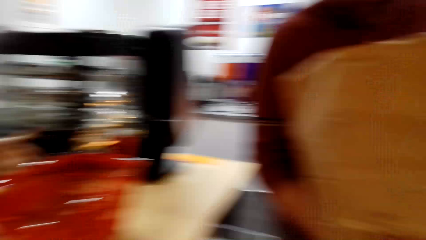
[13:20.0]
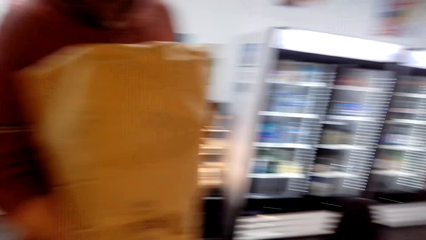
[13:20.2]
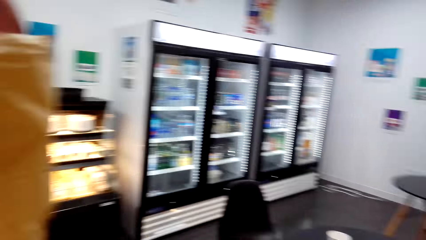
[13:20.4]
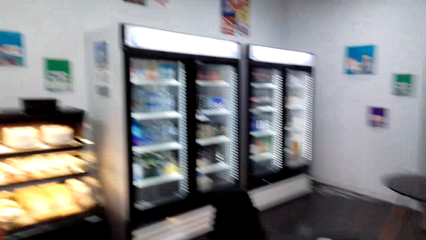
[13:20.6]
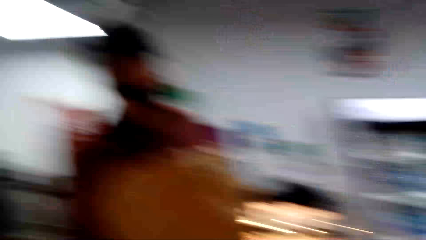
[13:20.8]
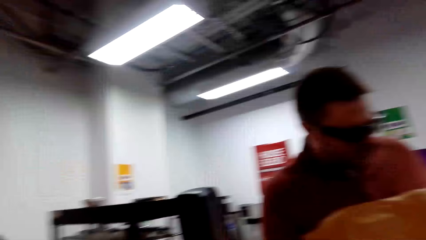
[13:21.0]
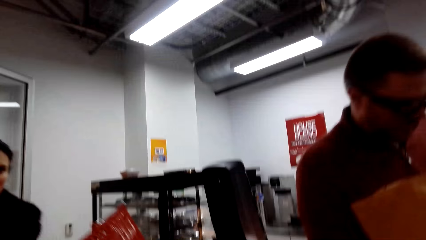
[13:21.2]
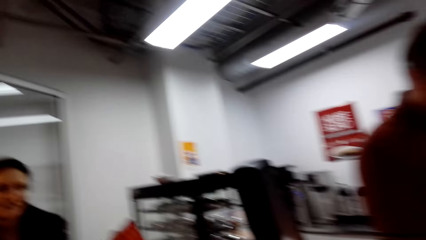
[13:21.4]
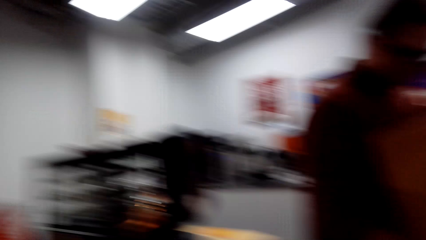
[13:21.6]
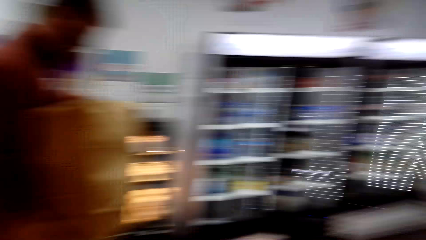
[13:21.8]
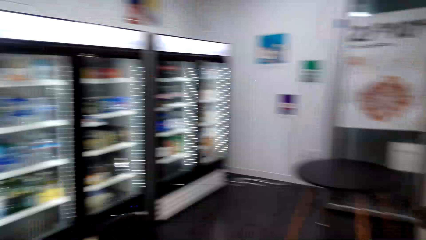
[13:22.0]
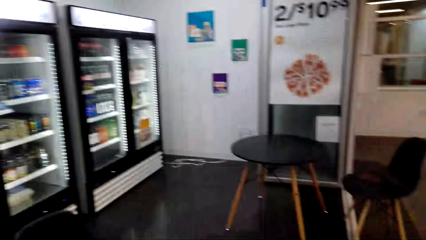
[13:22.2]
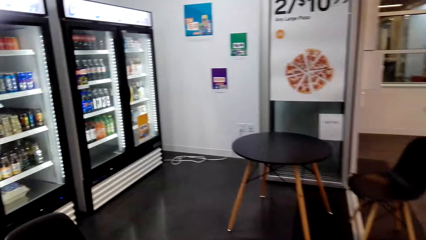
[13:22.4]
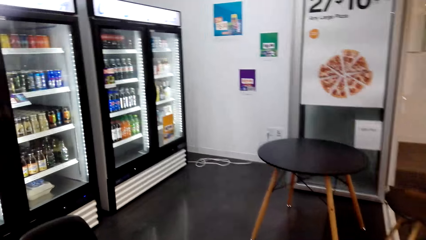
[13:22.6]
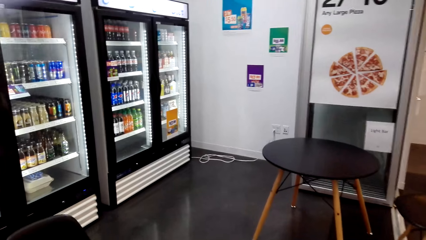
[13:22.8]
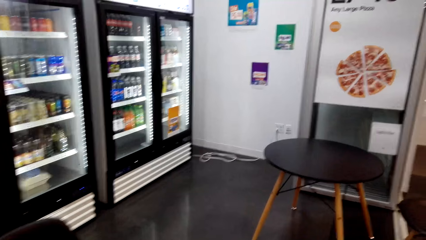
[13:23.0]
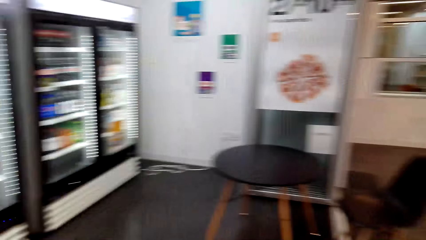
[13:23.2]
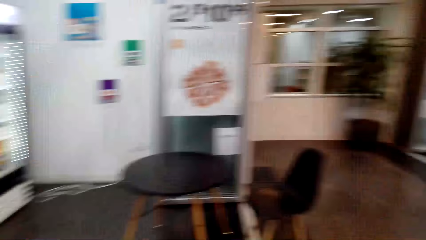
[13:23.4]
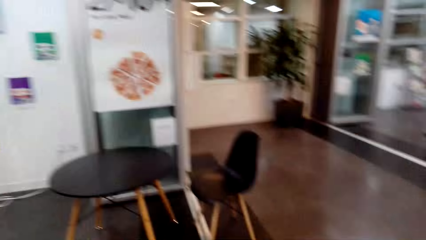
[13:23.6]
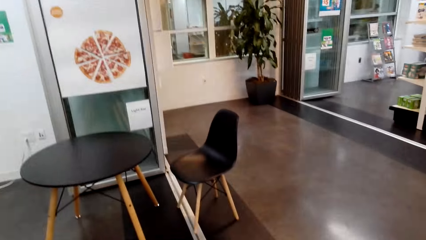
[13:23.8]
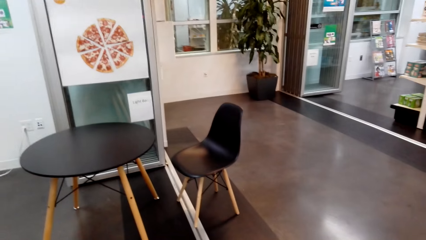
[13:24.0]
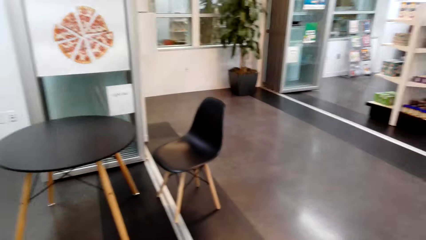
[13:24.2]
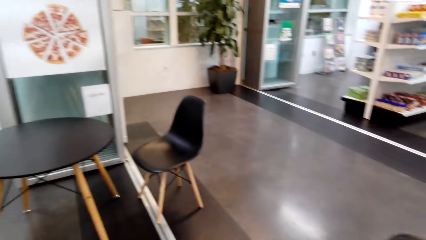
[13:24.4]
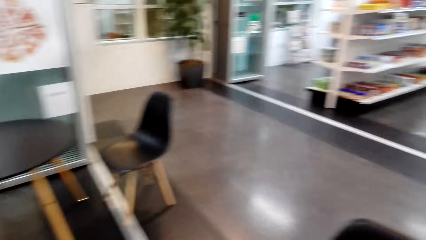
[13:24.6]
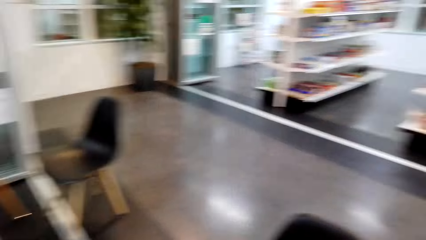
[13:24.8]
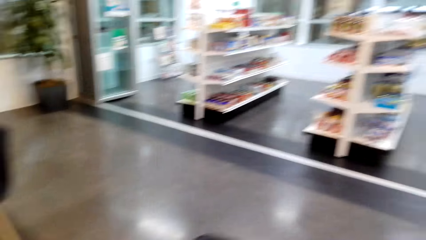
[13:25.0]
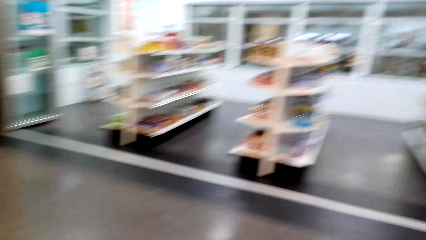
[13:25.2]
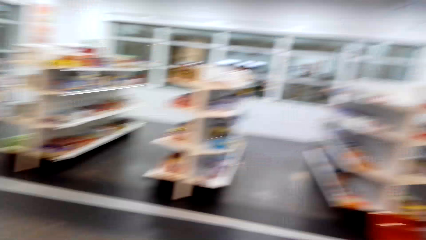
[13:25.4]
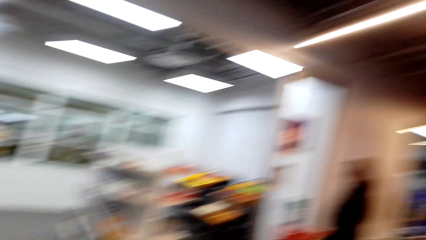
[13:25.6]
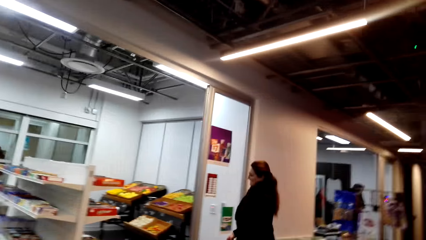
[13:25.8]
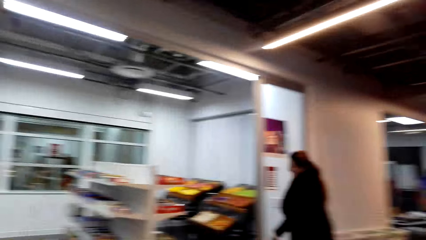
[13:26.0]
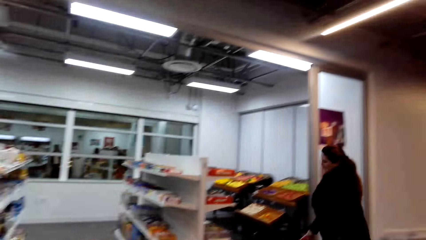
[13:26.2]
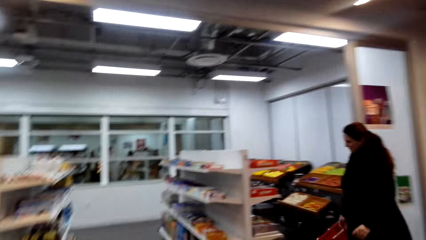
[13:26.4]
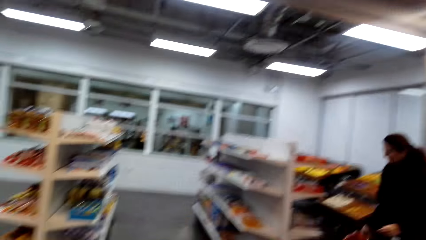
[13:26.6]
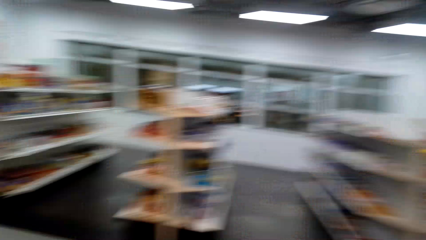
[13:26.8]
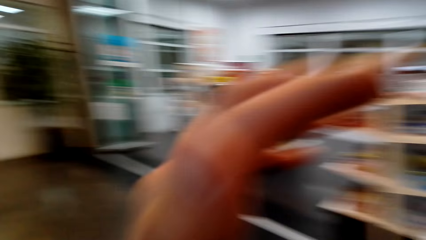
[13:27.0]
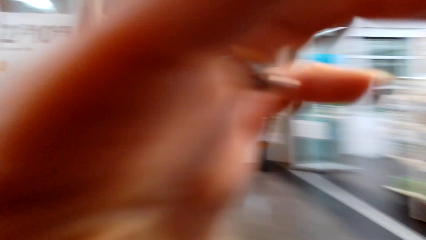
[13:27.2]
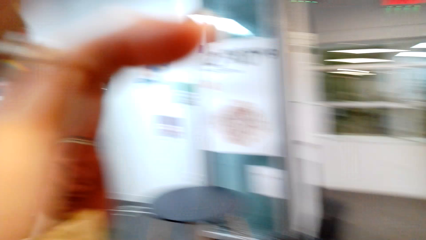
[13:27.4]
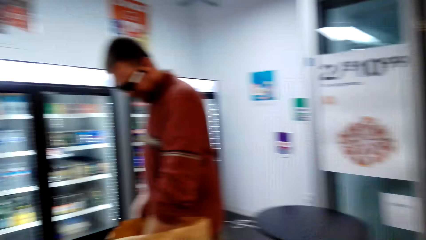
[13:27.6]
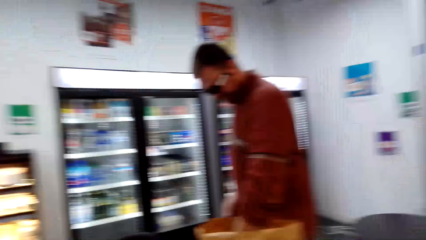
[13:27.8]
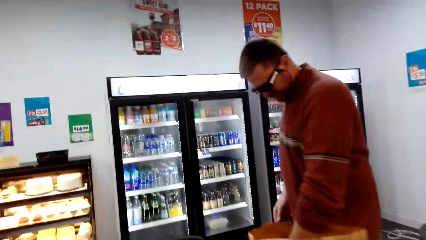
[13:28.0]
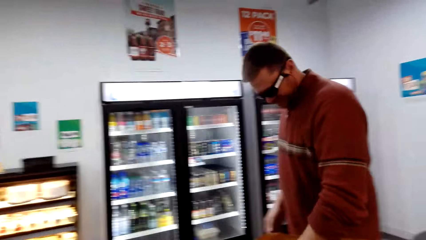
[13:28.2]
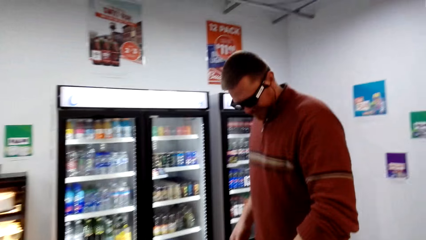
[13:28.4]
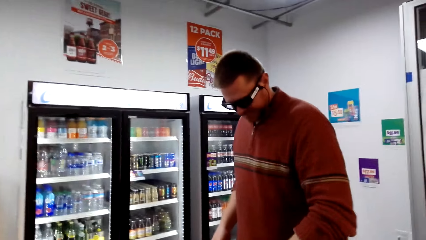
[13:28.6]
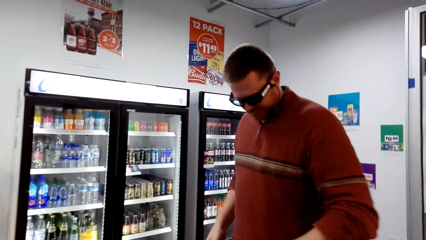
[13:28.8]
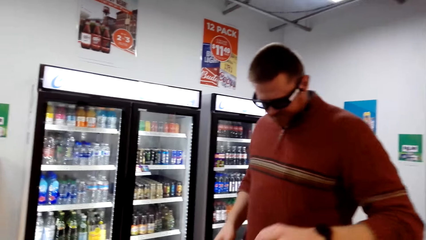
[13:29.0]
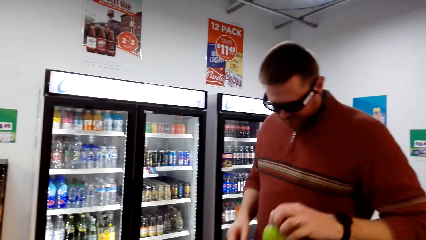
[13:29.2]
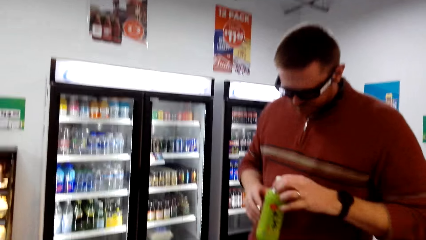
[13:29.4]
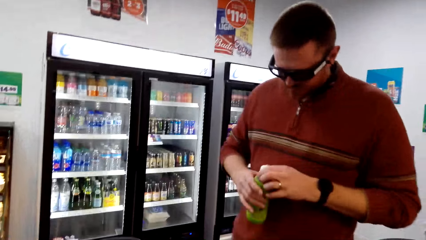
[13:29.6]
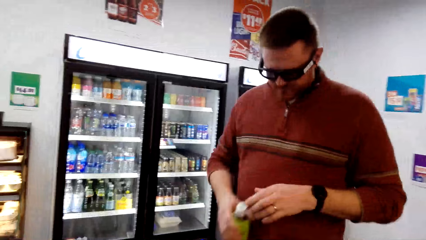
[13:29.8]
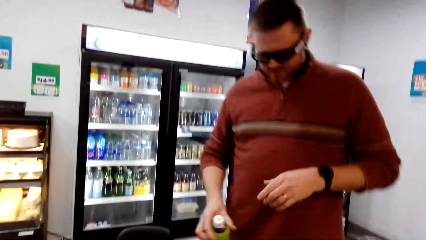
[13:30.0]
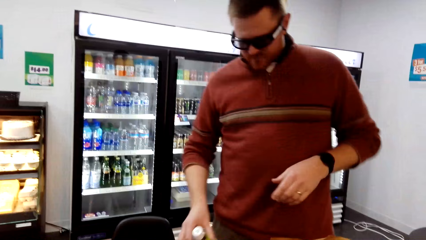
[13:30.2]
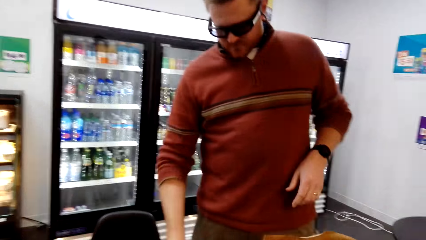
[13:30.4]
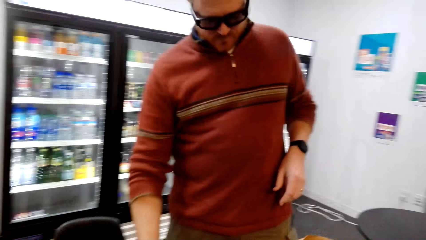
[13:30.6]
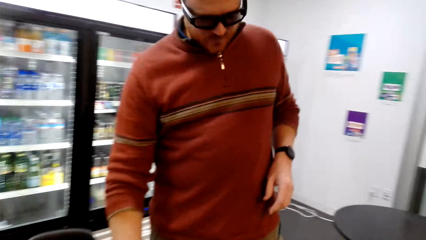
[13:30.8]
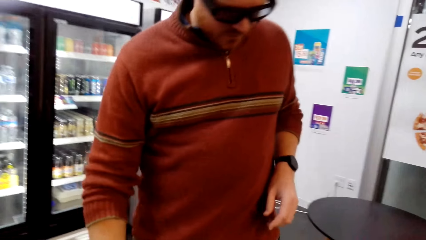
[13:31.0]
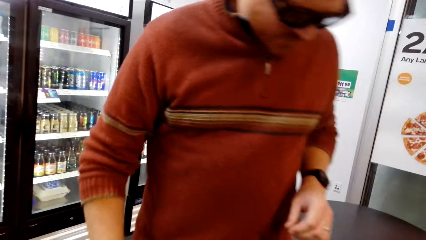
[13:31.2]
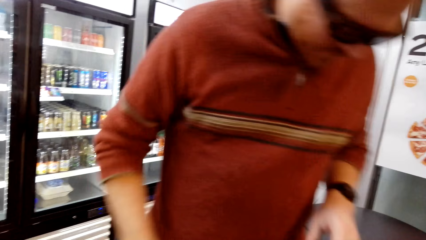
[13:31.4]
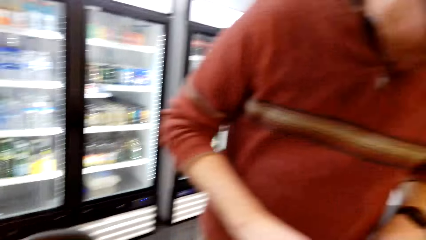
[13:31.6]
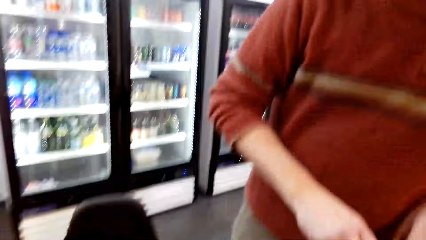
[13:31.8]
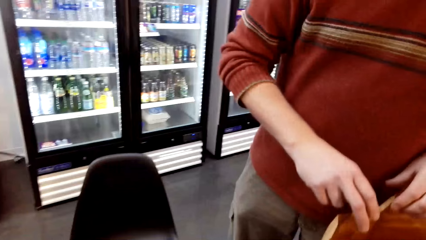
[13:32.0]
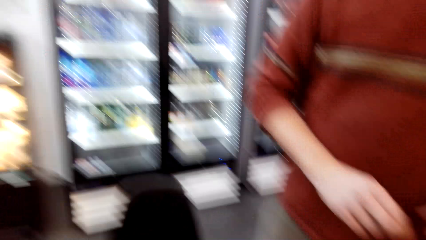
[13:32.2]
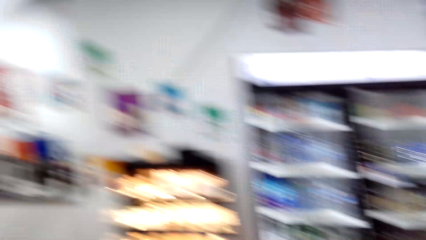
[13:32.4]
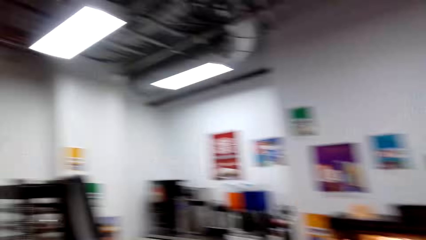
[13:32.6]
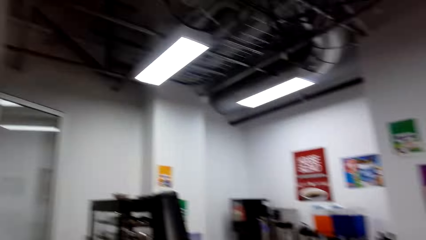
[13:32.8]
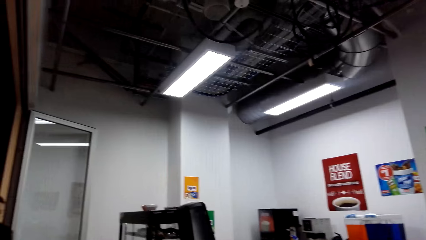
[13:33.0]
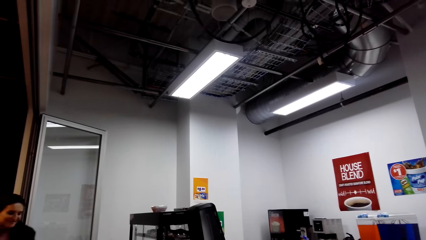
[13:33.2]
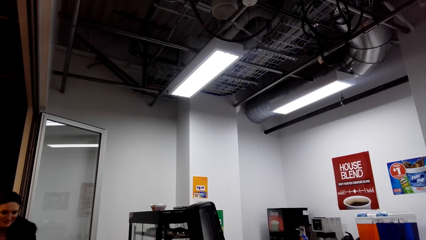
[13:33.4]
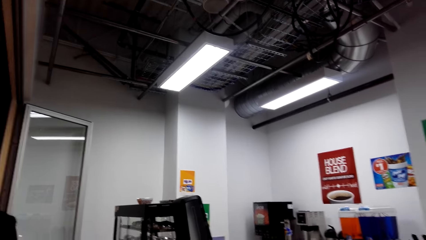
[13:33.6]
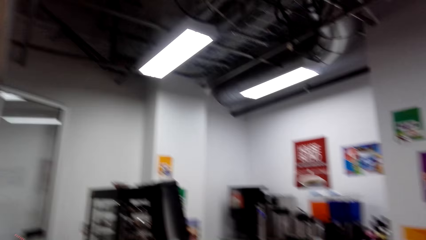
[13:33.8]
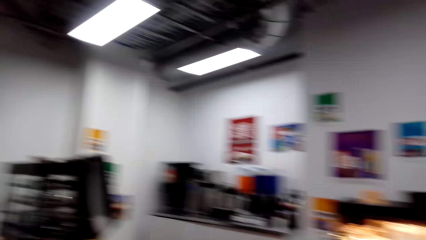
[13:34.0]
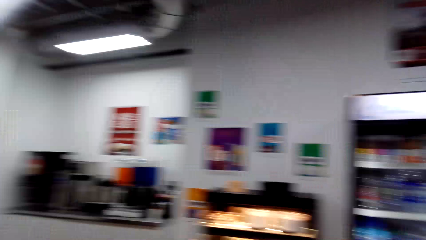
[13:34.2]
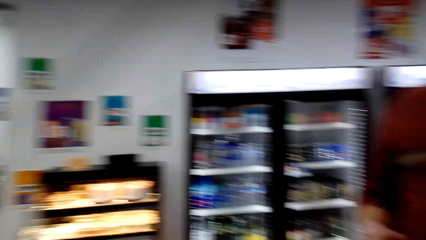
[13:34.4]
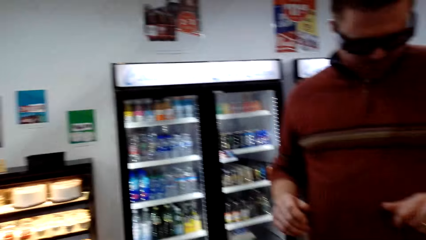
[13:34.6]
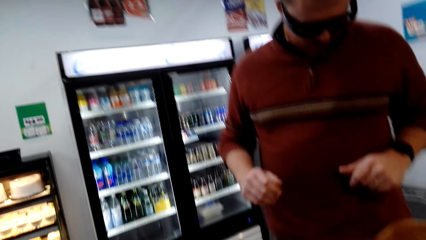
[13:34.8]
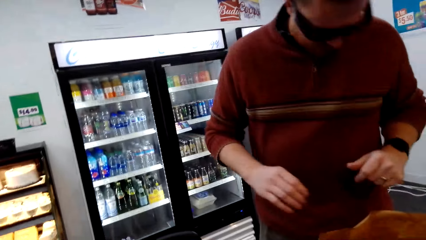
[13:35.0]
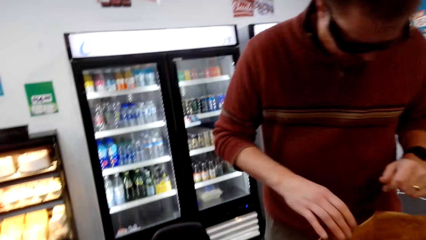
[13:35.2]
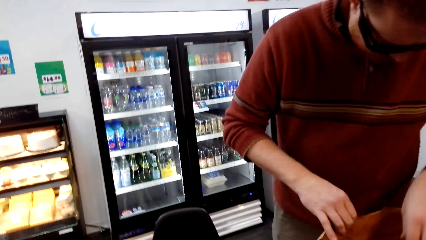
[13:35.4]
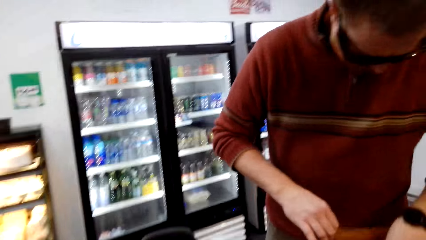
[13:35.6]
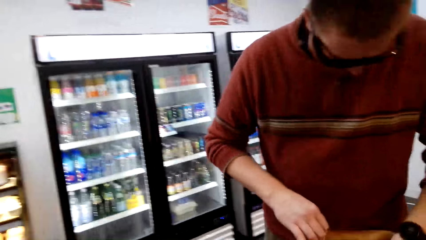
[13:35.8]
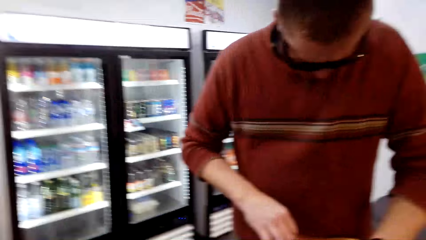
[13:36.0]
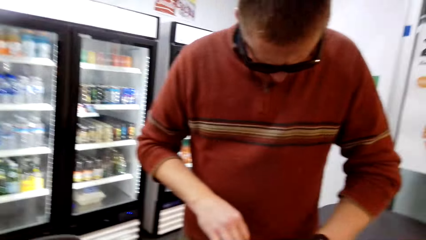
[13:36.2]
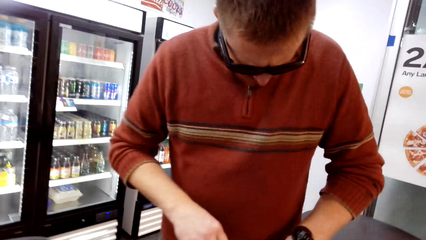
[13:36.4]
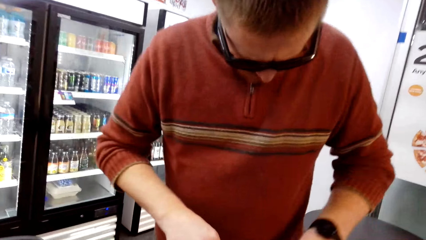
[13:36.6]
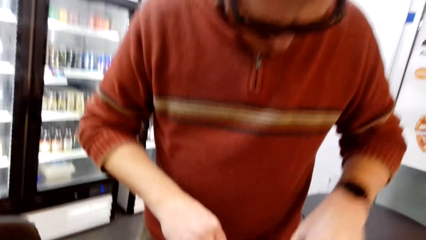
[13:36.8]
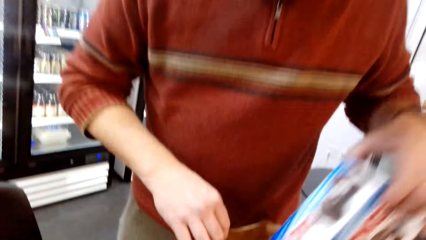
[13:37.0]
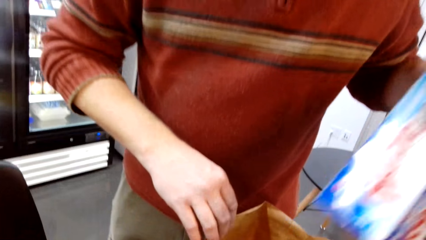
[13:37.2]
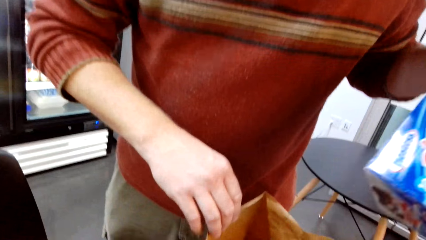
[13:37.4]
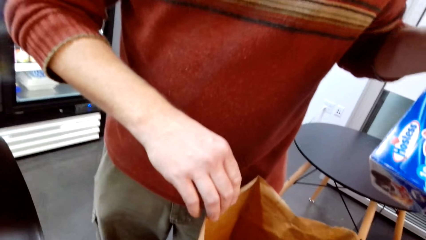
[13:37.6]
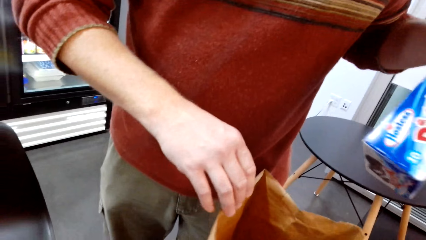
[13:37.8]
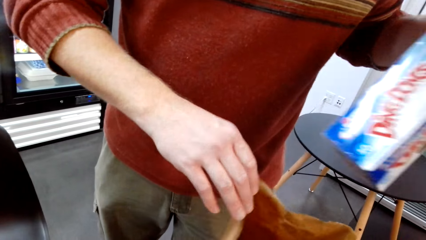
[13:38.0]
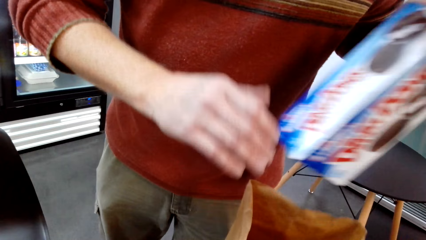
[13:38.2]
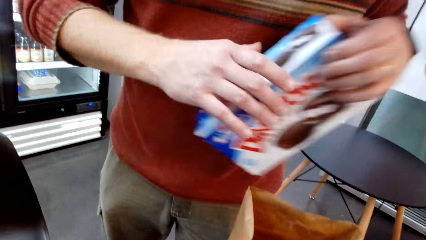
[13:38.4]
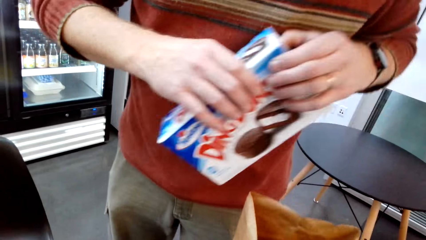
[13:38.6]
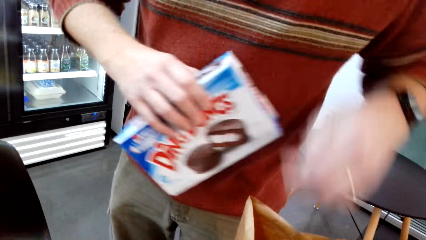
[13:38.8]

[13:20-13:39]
The camera wearer looks around the store. A man takes out a drink from the paper bag. The man places the drink on the table. A woman talks to the camera wearer and the man. The man takes out a snack in the shopping bag.
